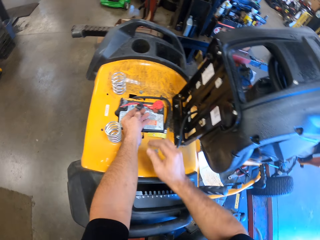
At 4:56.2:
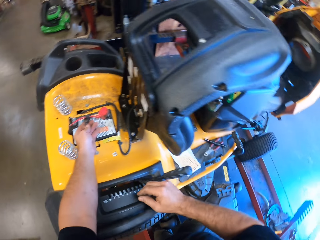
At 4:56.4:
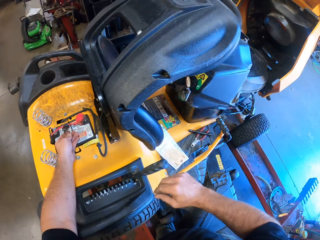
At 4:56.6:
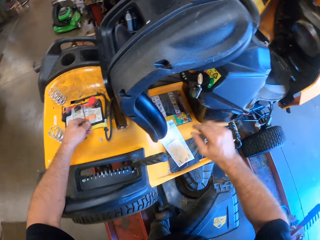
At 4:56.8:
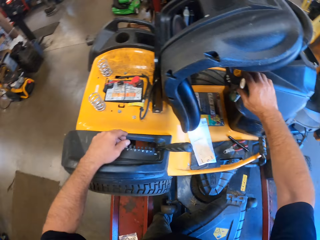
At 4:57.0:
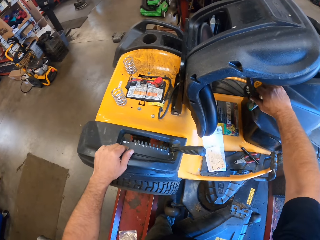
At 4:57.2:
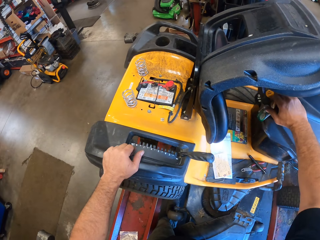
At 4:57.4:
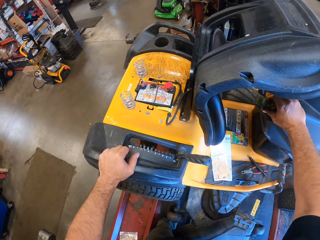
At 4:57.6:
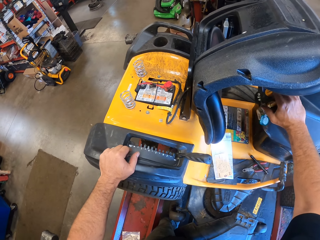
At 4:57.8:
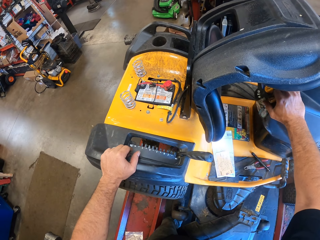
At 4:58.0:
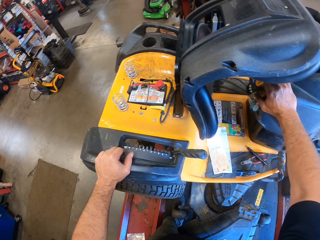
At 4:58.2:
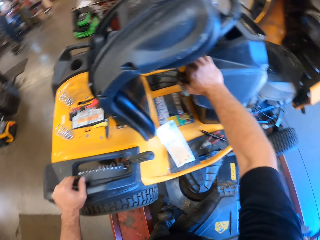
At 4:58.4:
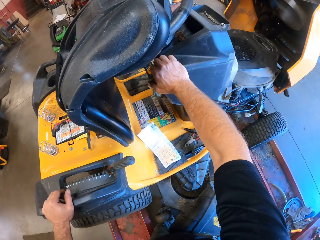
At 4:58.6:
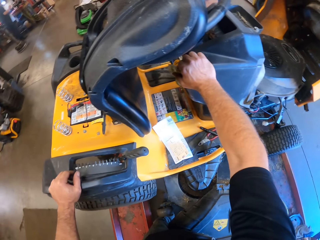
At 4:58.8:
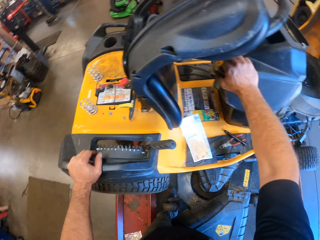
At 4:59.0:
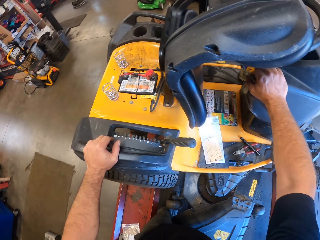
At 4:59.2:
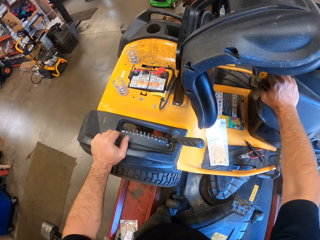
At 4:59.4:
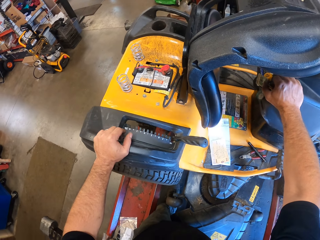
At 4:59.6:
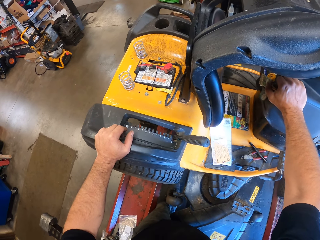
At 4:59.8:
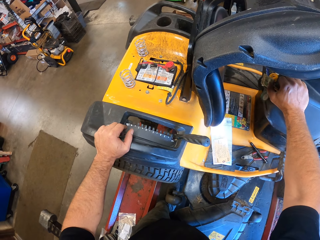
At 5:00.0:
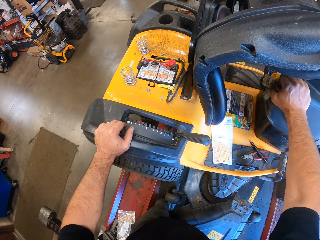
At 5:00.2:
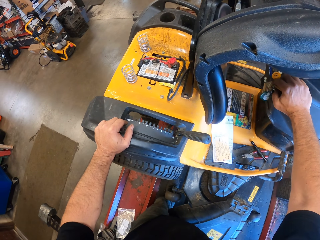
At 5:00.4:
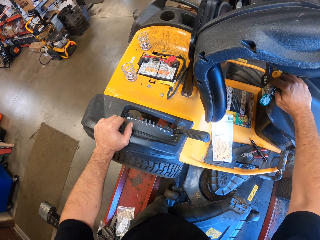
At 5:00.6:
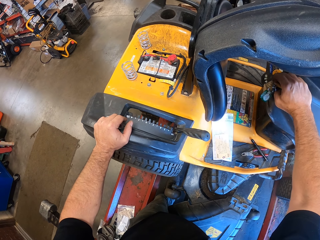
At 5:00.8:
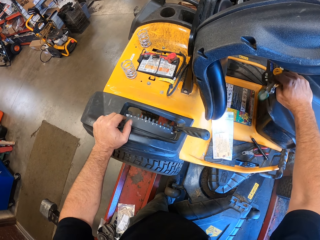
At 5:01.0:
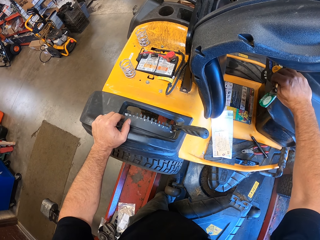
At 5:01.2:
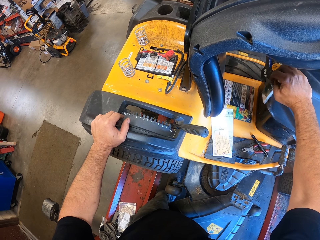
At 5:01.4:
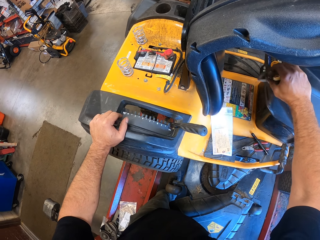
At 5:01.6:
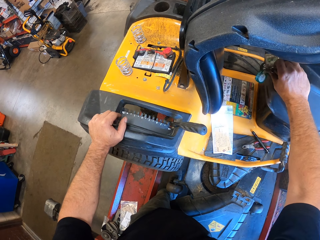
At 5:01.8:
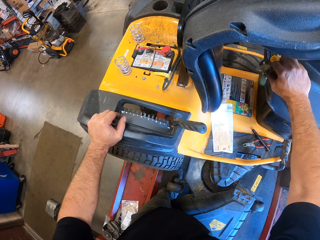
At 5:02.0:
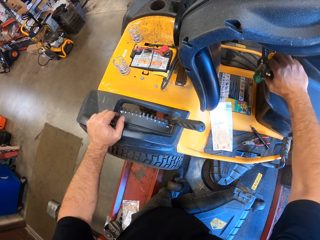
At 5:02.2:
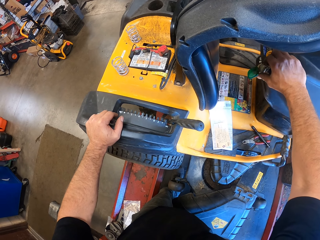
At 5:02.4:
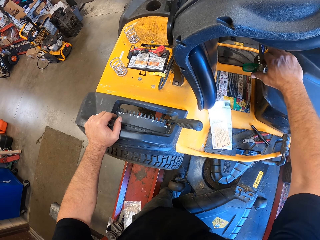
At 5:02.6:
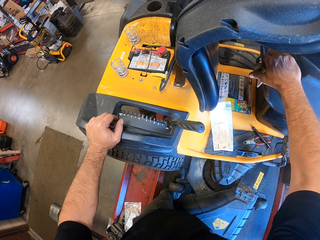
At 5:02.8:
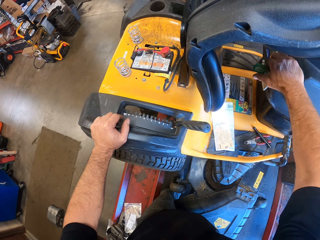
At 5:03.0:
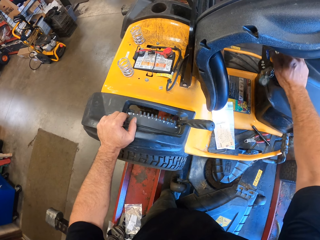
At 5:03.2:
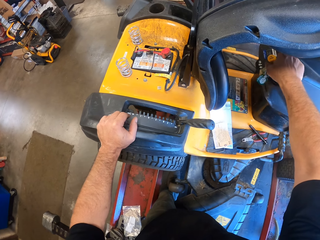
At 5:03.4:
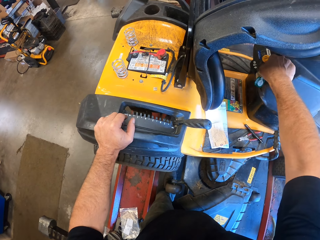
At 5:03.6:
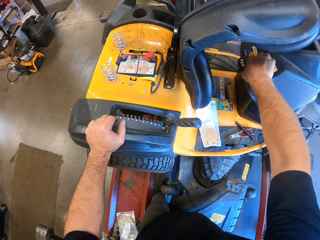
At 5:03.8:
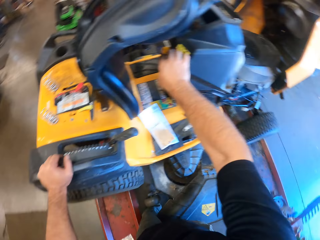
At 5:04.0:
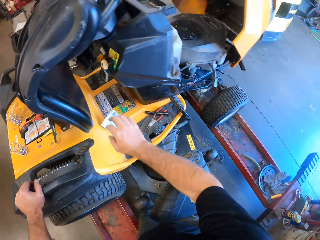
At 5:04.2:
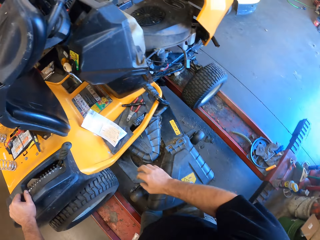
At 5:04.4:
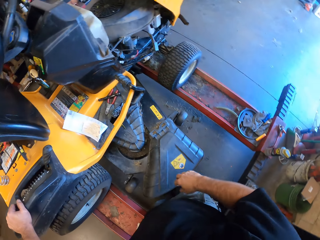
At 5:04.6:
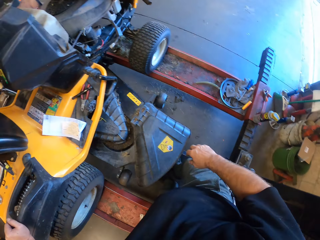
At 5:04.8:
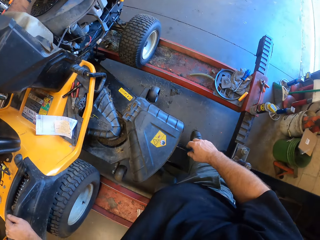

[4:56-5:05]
The camera wearer adjusts the ignition key of the lawn mower with his right hand.

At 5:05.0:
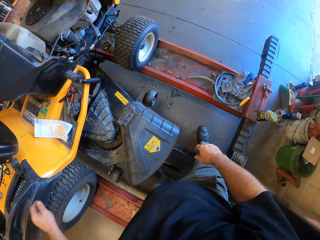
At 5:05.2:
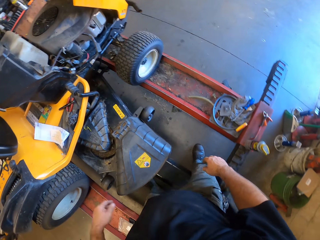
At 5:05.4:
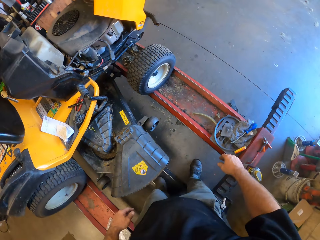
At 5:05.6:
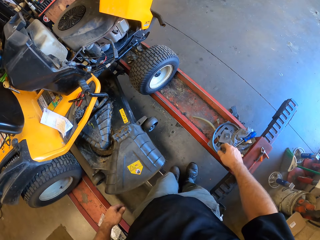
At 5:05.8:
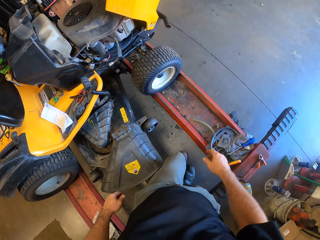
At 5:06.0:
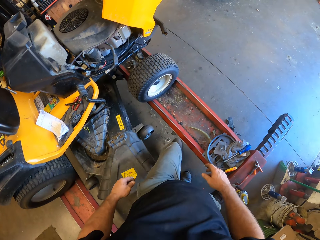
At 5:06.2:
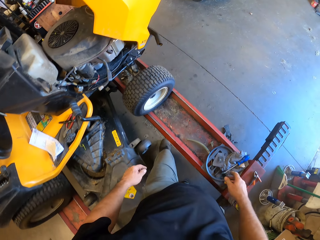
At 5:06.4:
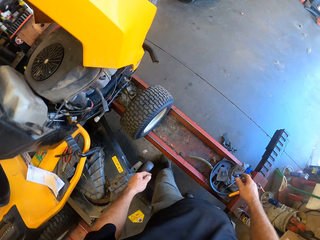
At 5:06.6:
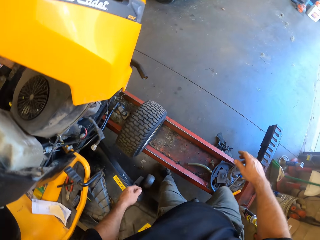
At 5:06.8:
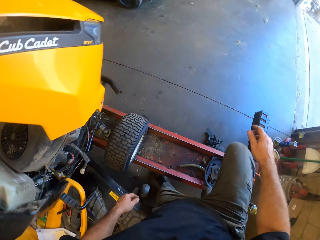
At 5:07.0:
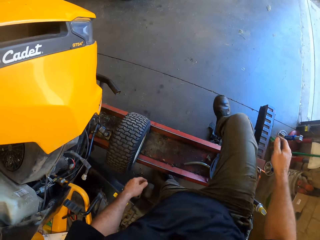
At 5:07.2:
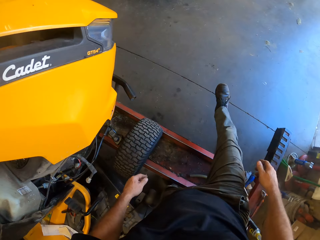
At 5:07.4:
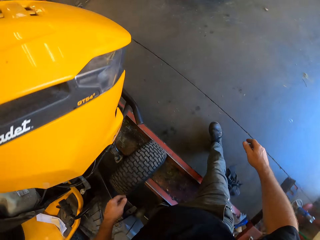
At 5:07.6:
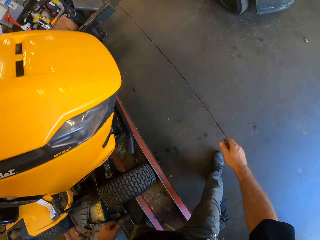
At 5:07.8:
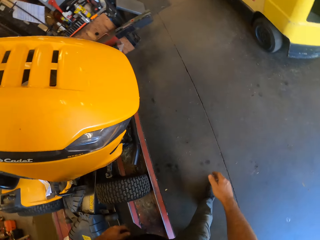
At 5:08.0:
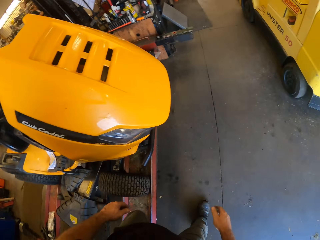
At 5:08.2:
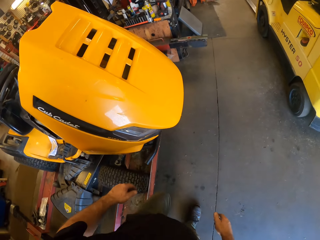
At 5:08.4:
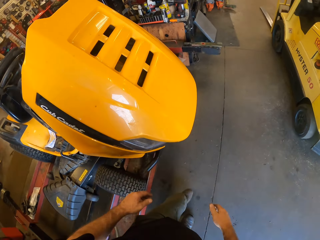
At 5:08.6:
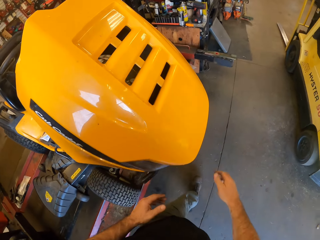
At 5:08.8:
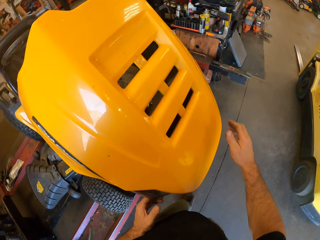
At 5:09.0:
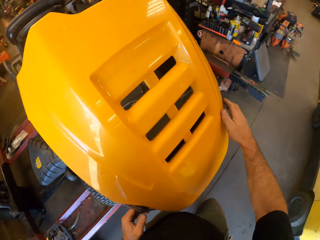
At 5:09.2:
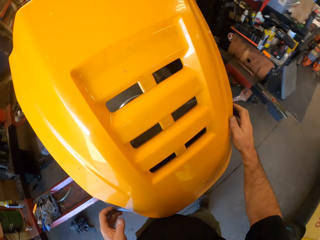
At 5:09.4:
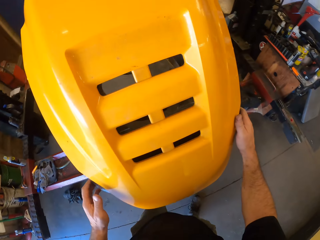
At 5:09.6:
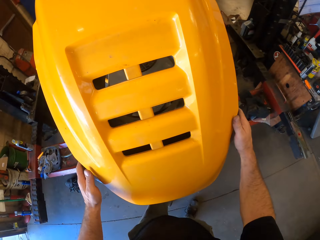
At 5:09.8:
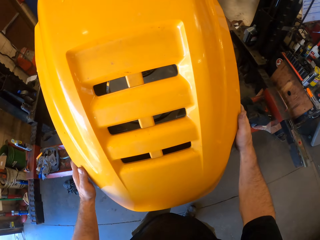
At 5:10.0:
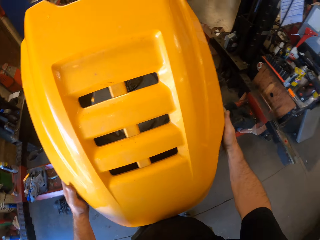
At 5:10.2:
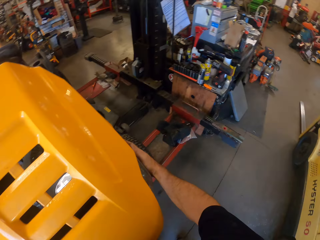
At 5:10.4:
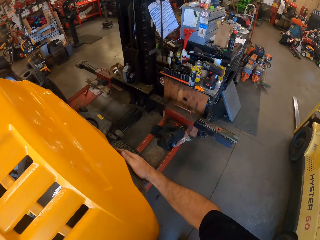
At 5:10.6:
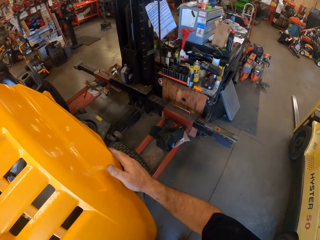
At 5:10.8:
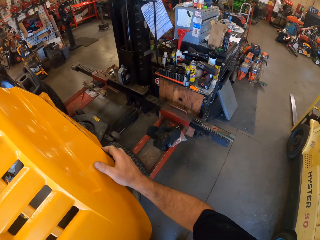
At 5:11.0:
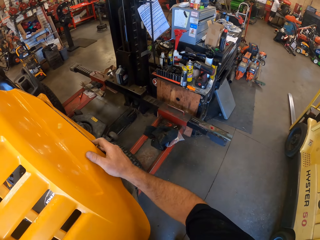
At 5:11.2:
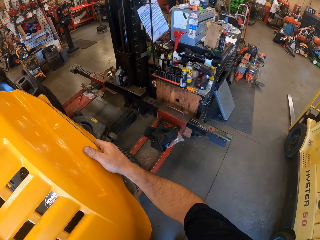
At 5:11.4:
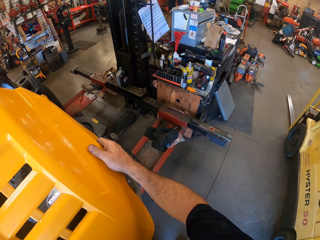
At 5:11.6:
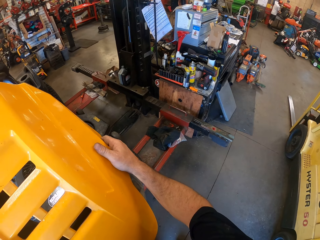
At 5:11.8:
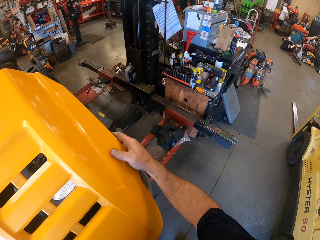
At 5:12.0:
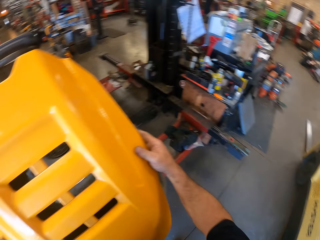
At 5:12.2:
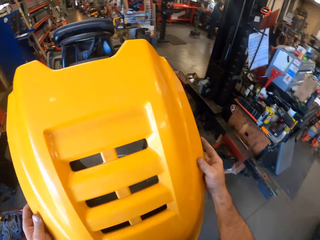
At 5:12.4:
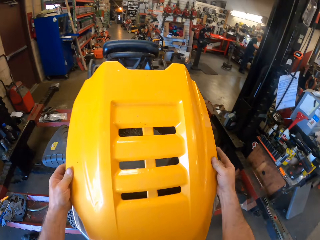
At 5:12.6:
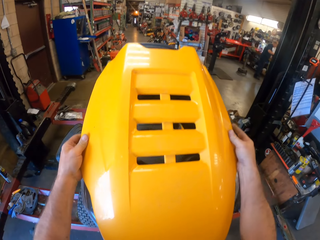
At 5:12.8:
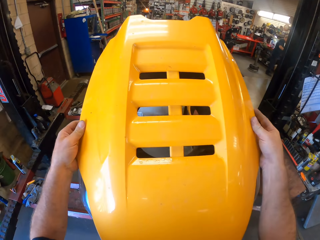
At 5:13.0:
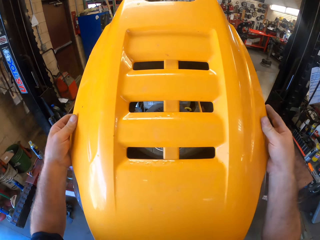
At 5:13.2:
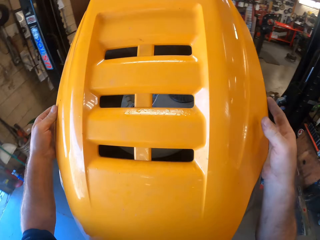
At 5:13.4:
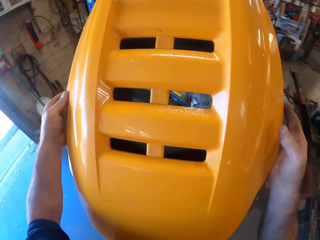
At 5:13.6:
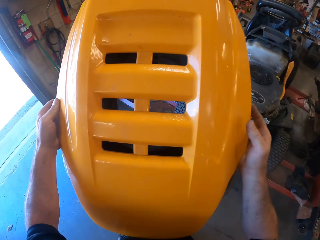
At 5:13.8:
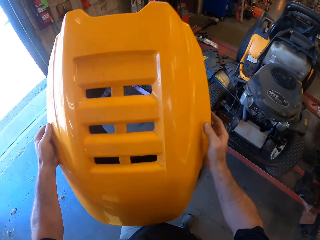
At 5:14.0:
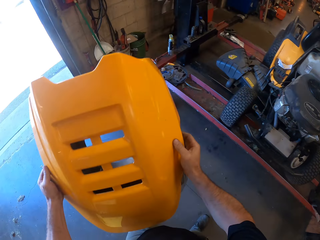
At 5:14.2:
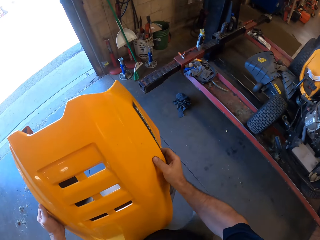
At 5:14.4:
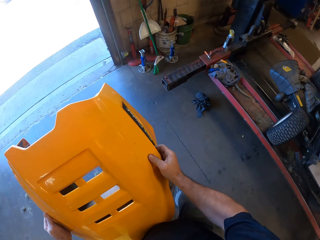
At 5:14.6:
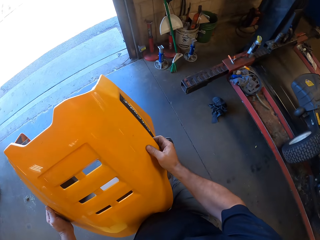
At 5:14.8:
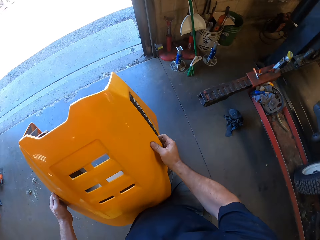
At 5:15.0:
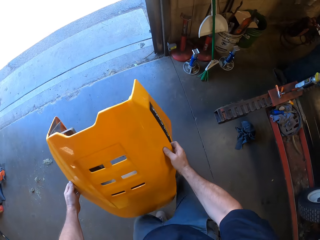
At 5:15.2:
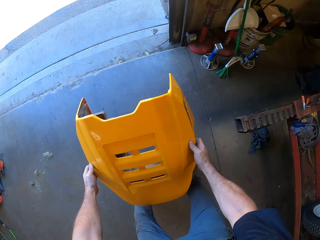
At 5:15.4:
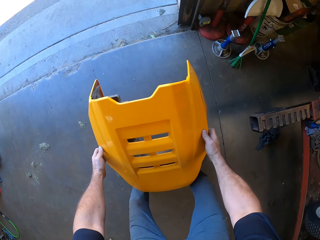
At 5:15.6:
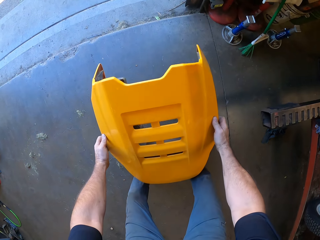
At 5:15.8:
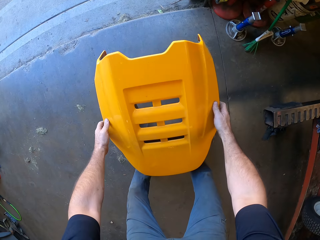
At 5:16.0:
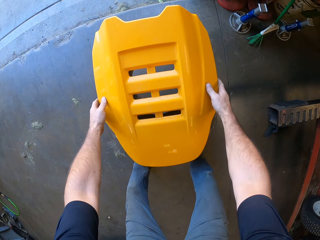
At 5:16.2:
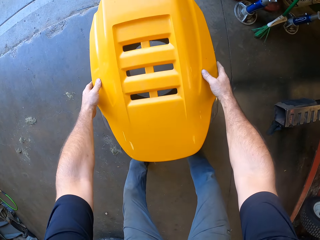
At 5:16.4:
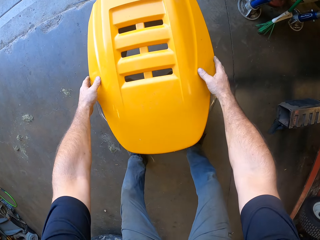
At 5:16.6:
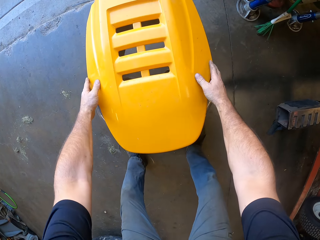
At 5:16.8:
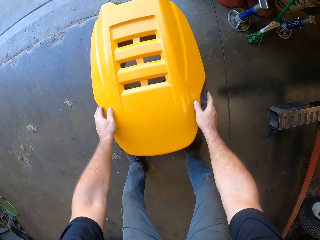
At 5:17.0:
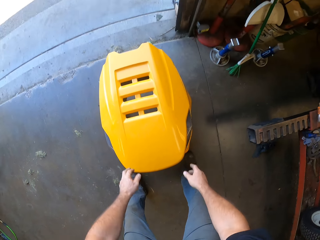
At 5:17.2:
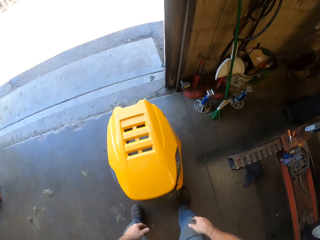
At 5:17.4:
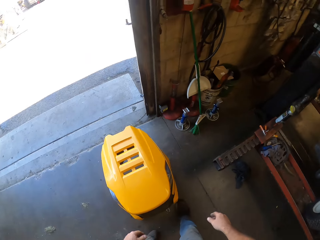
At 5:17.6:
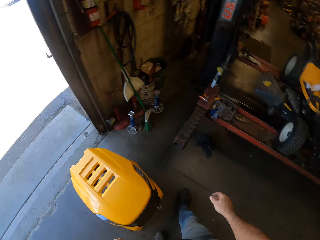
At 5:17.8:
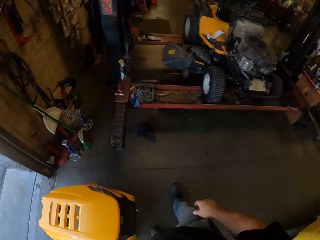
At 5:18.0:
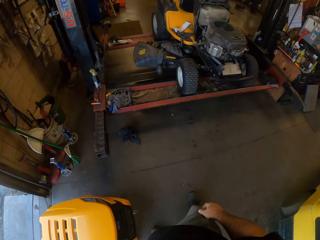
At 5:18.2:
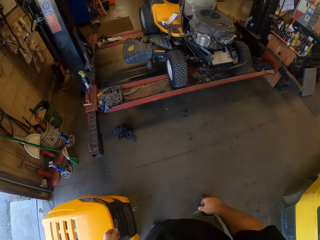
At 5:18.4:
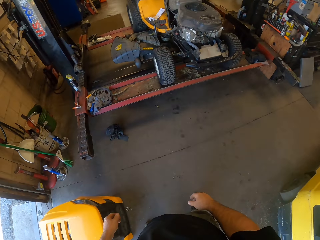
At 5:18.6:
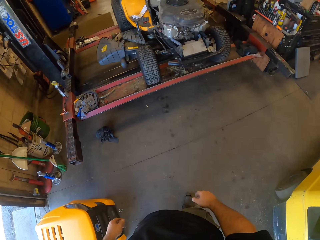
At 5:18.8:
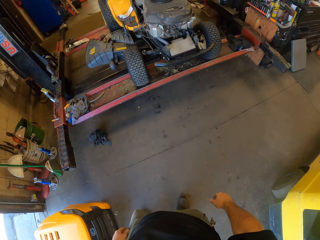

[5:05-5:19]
The camera wearer steps over a metal. He removes a housing of the lawn mower with his hands. He drops the housing on the floor with his hands.
